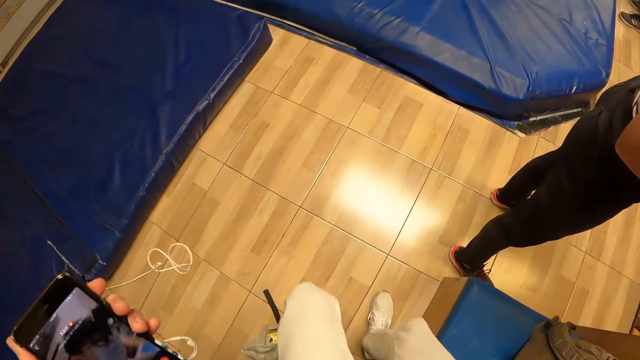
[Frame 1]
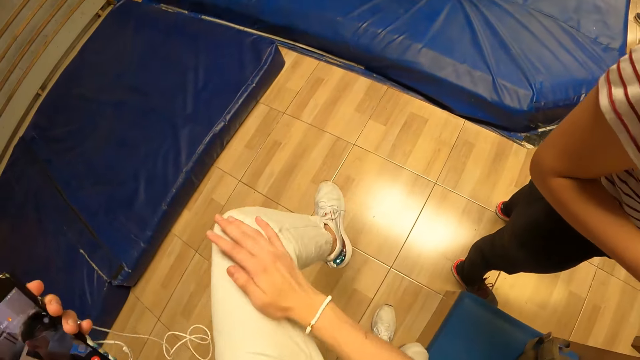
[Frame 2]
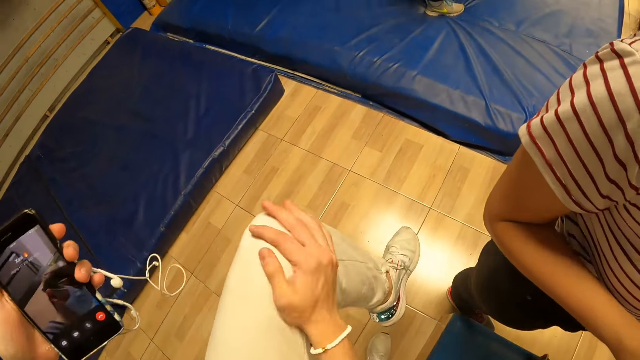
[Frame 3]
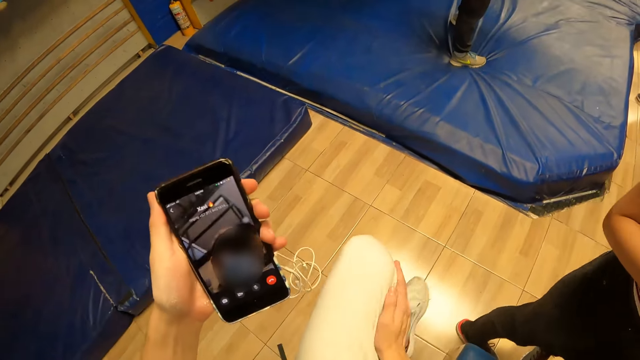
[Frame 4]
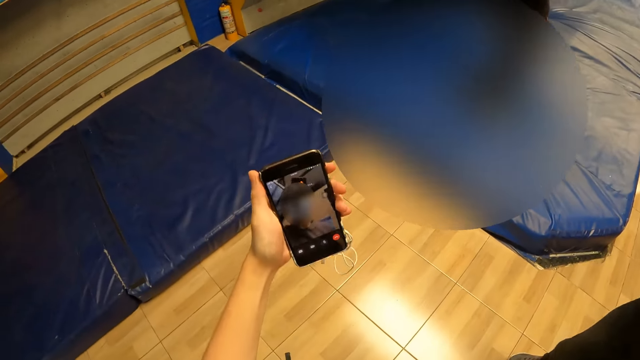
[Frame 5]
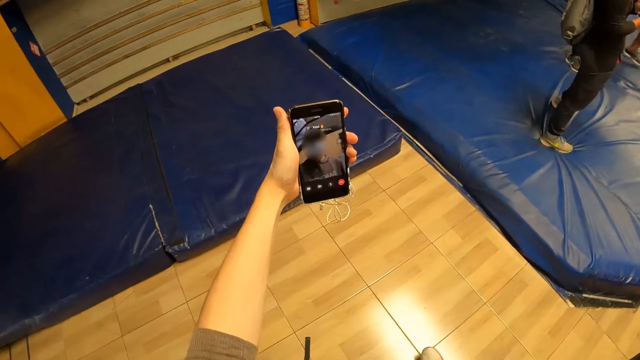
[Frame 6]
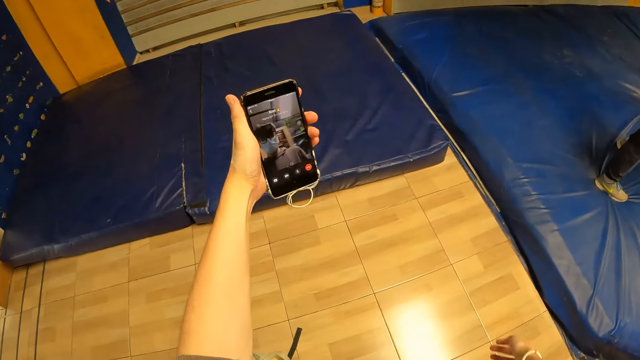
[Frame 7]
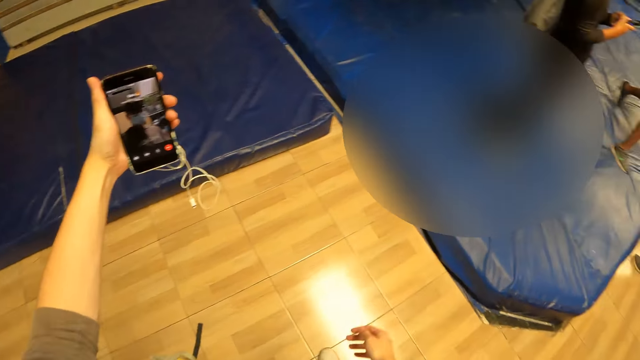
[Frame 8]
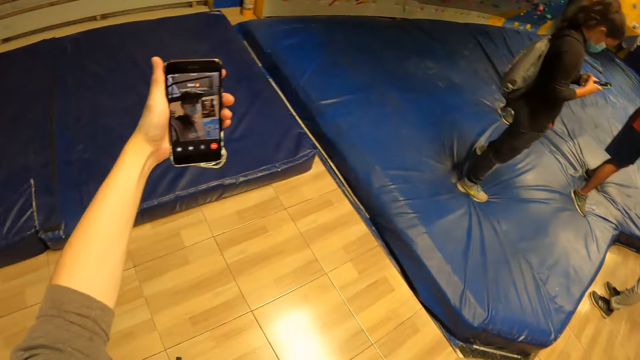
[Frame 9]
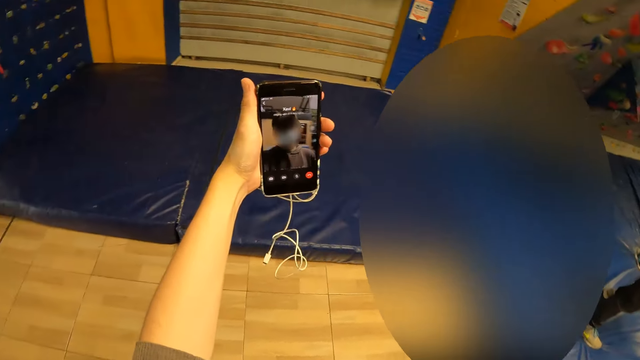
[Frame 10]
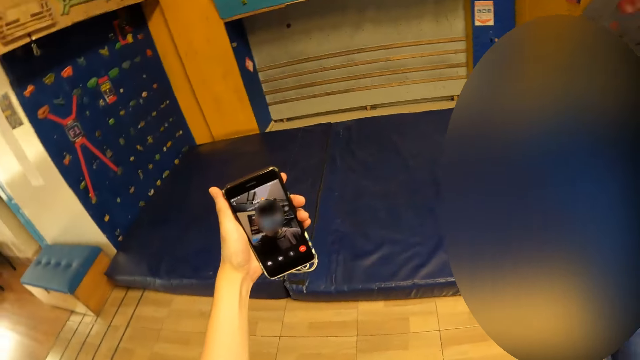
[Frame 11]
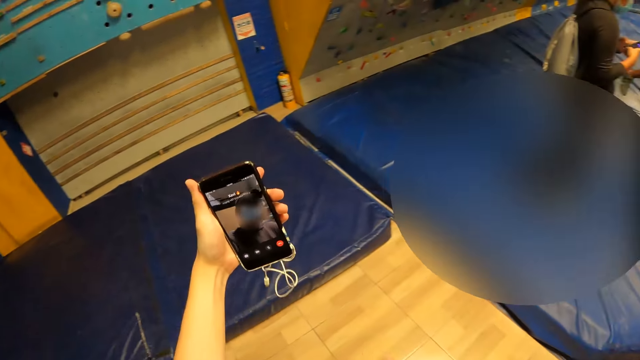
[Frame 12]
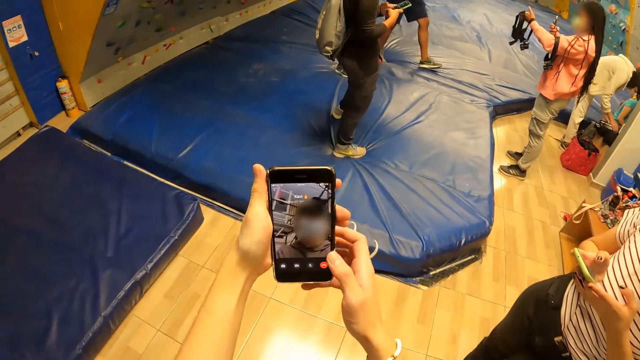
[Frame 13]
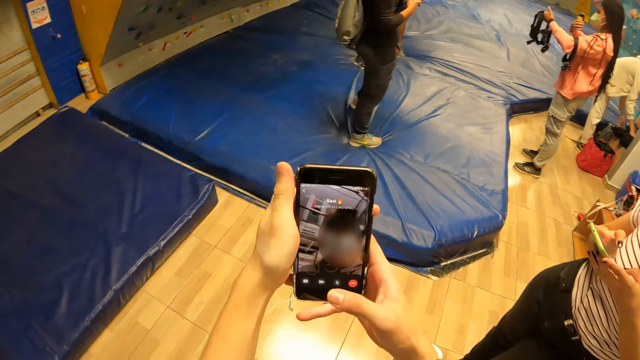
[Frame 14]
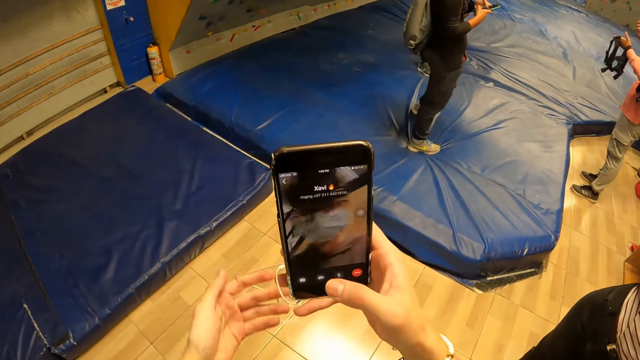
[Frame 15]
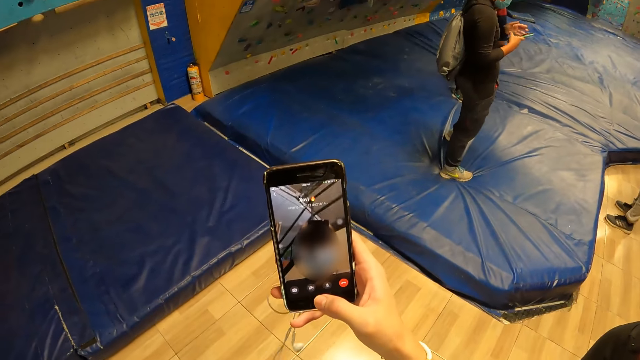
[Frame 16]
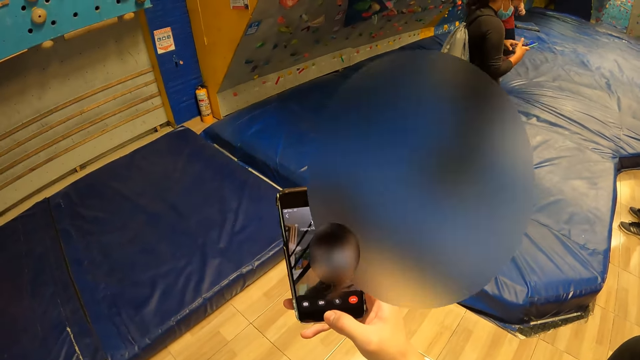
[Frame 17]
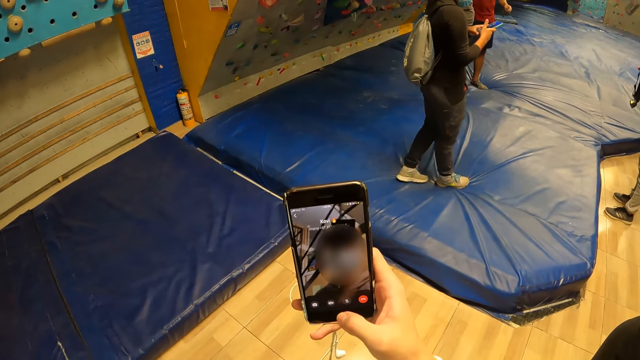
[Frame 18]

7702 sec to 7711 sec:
The camera wearer cleans his pants with his right hand again. He searches the phone network. He presses the phone with his right hand.

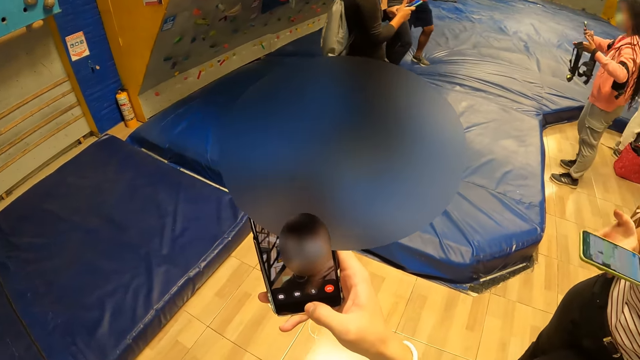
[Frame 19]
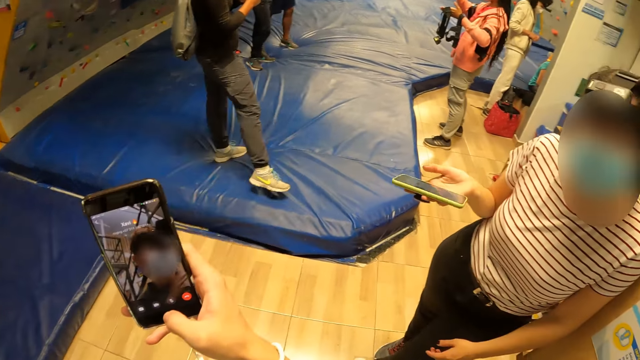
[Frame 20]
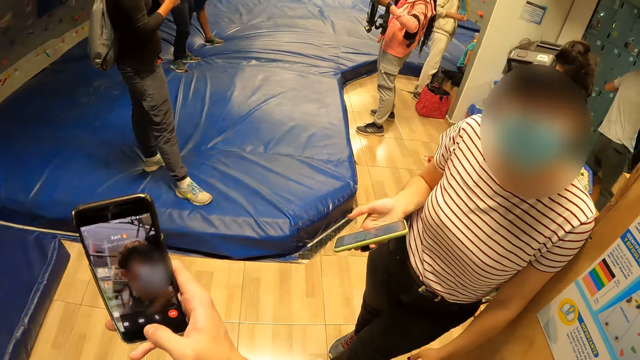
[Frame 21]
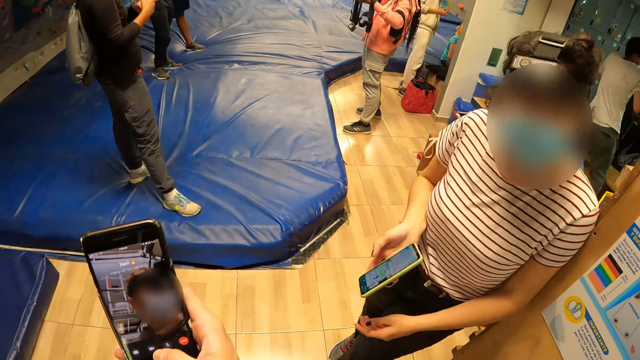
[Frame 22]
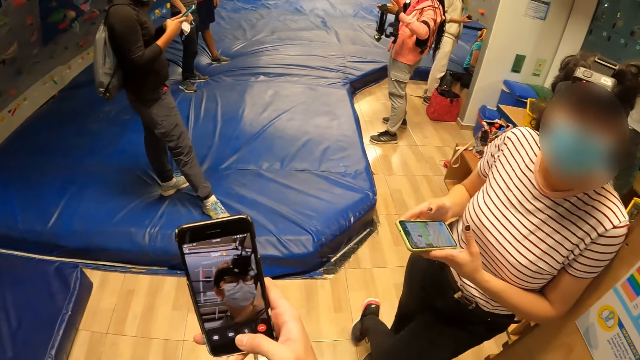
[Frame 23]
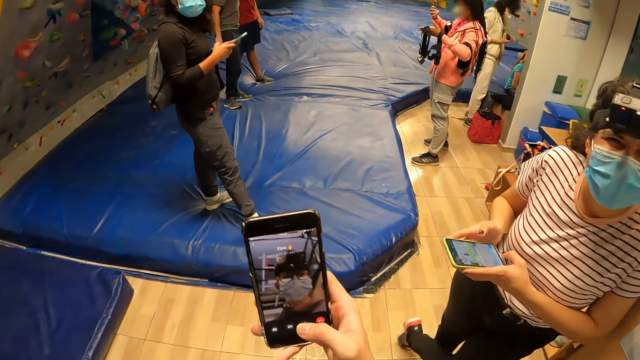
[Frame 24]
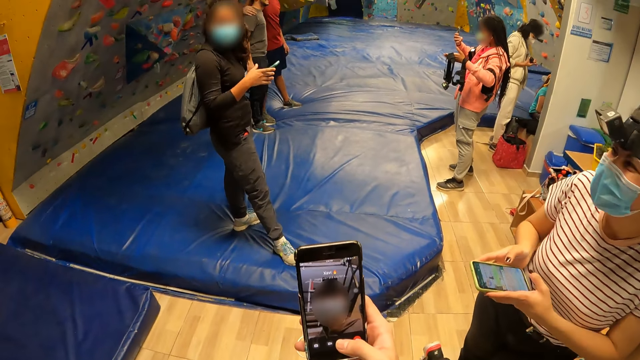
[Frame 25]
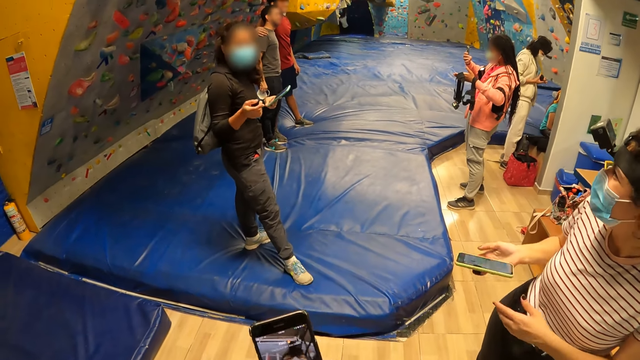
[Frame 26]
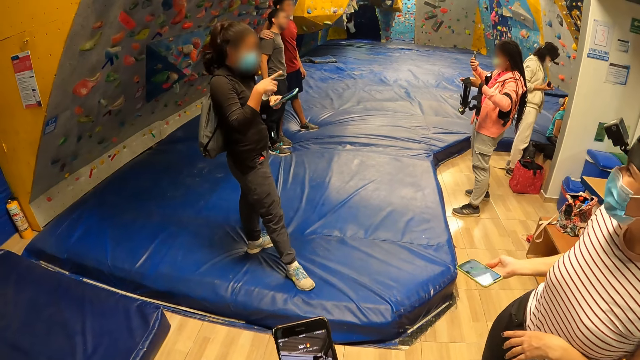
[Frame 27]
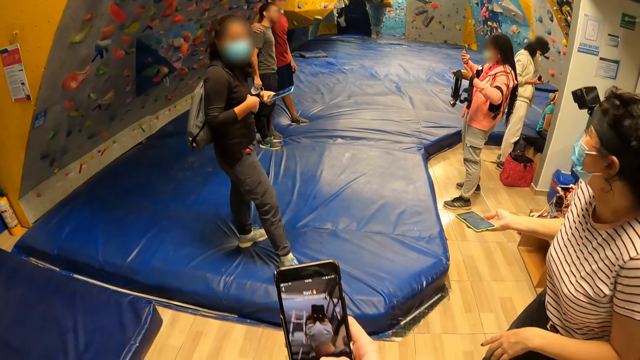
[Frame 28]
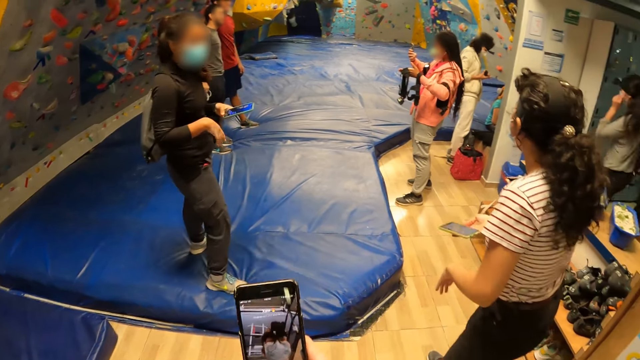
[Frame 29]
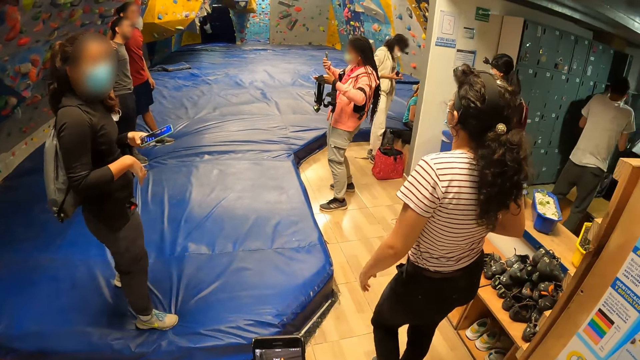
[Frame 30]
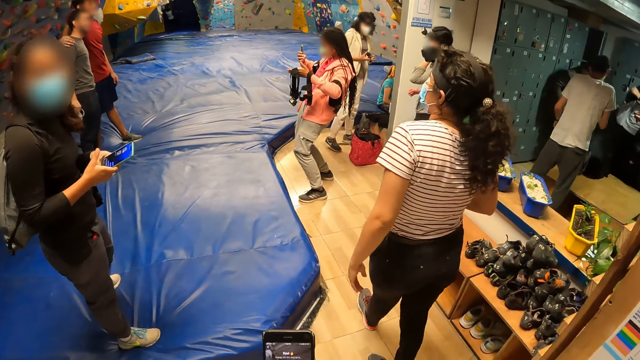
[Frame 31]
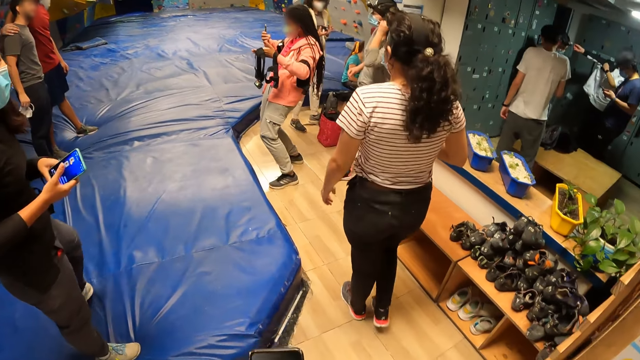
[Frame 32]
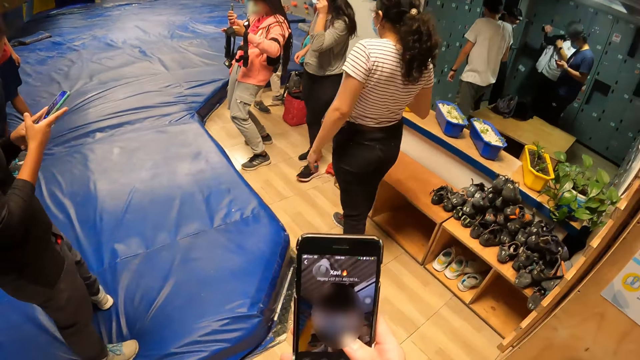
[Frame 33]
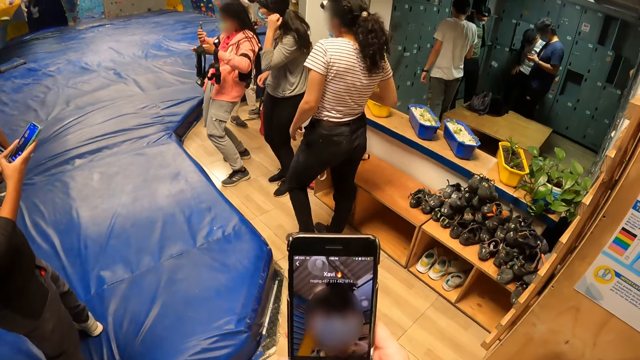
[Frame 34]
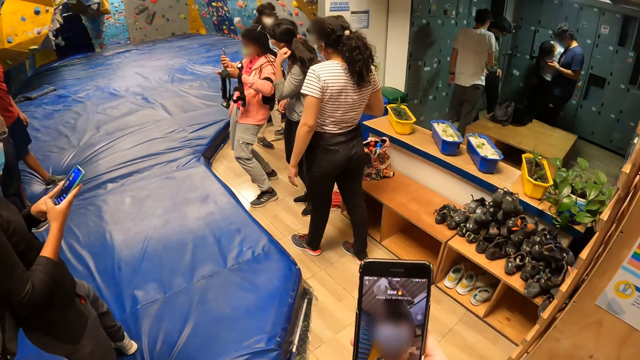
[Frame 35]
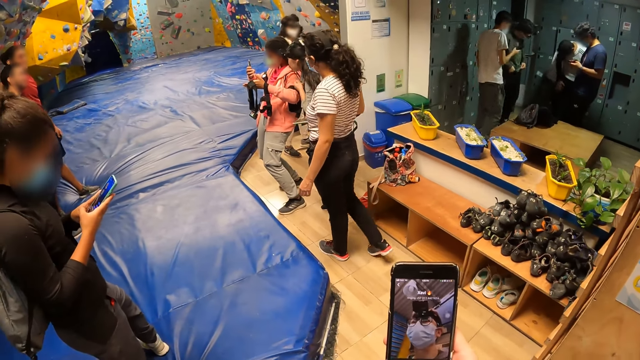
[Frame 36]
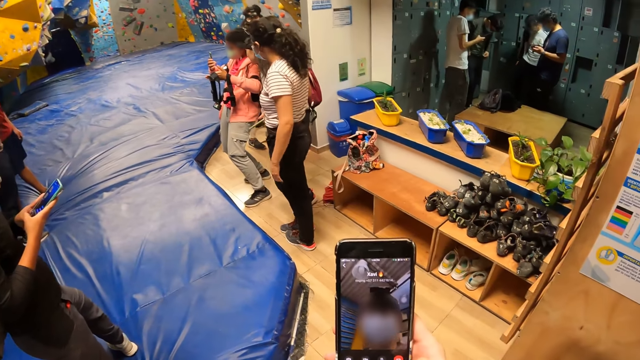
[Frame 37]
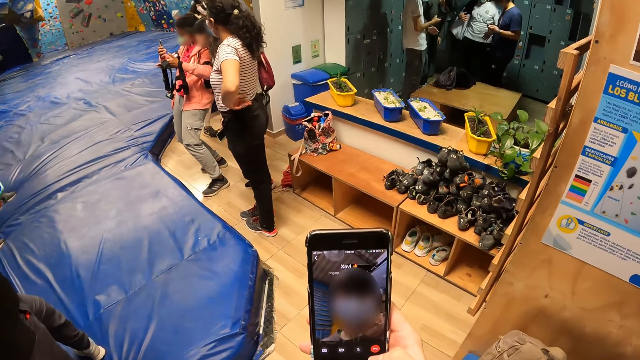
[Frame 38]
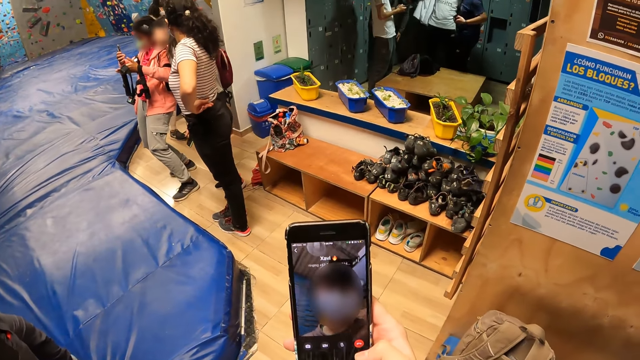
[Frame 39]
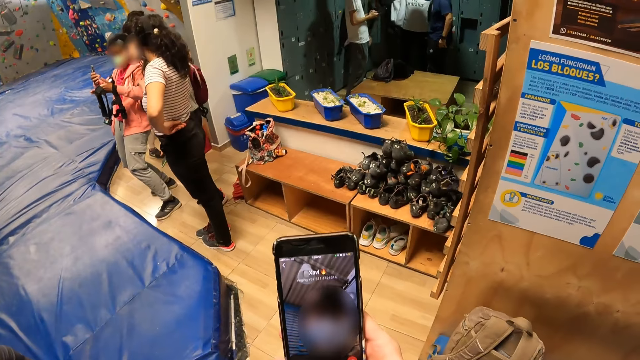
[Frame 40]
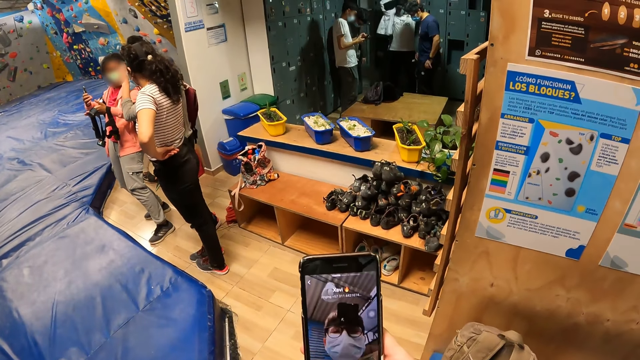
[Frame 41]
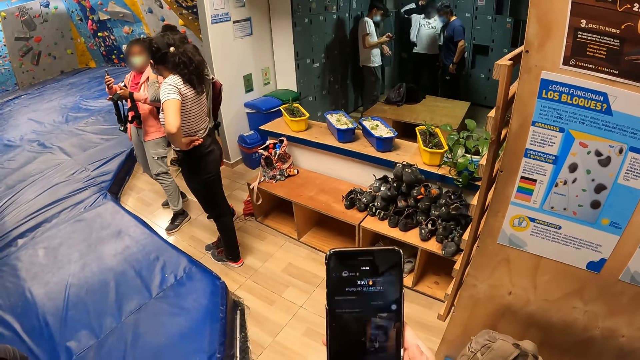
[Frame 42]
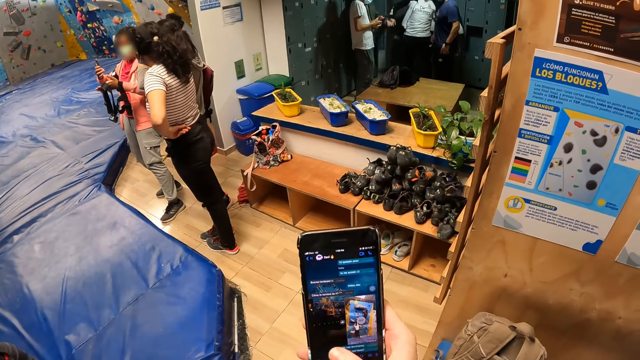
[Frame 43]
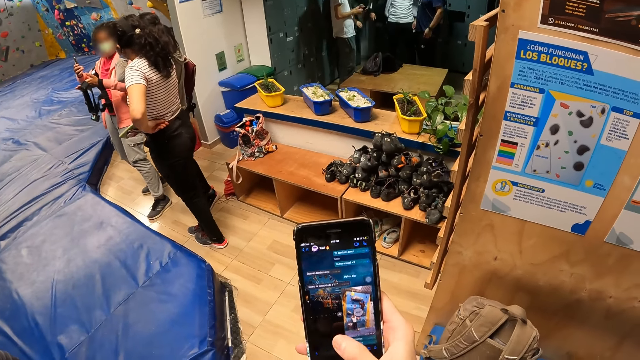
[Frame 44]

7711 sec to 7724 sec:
The woman holds the phone with her right hand. She interacts with the camera wearer. The woman talks to the camera wearer. The woman holds the phone with both hands. Another woman interacts with the camera wearer and the first woman. The other woman talks to the camera wearer. The first woman holds the phone with her right hand. The first woman laughs together with the camera wearer and the other woman. The camera wearer steps forward. He presses the phone with his right hand. He uses the phone. The first woman interacts with a third woman.
